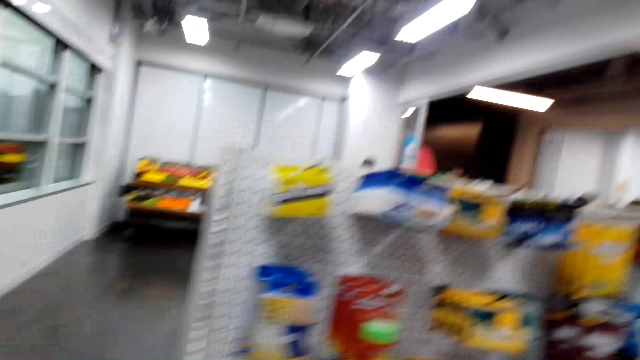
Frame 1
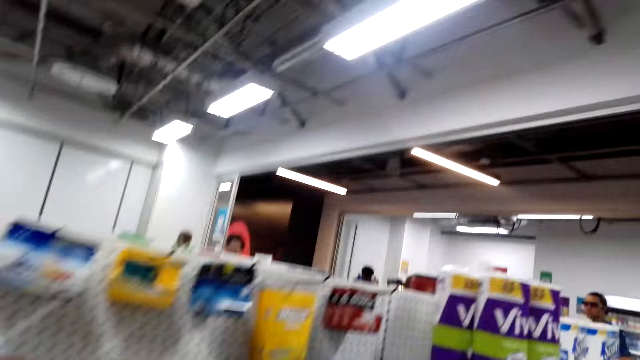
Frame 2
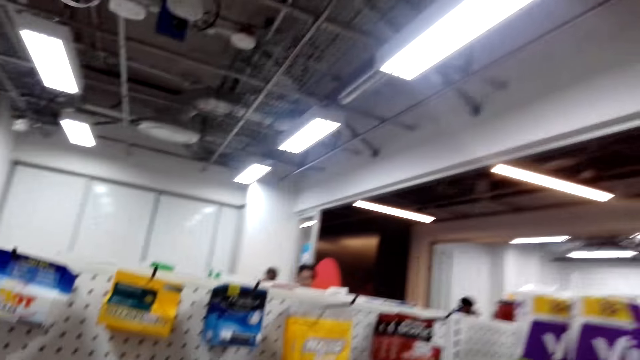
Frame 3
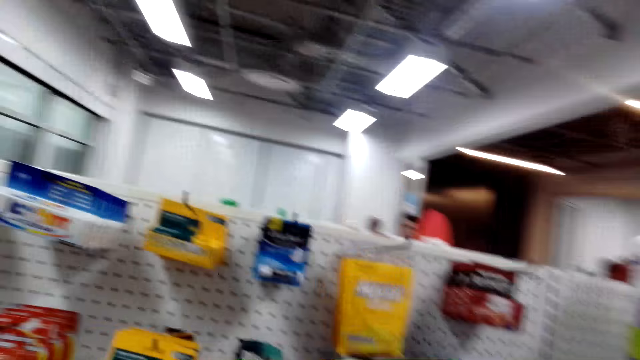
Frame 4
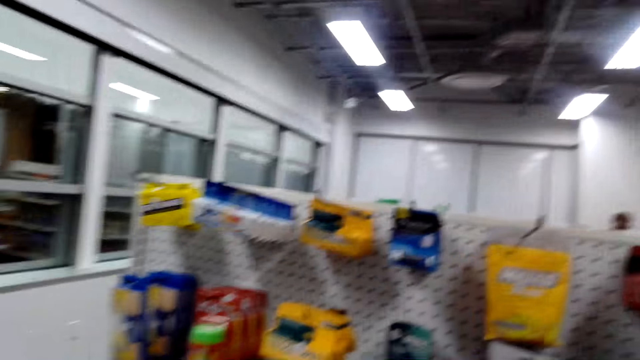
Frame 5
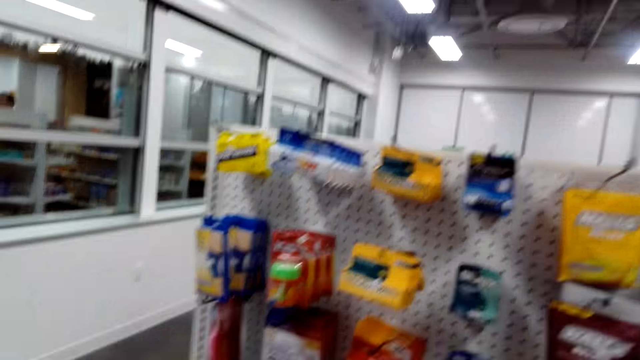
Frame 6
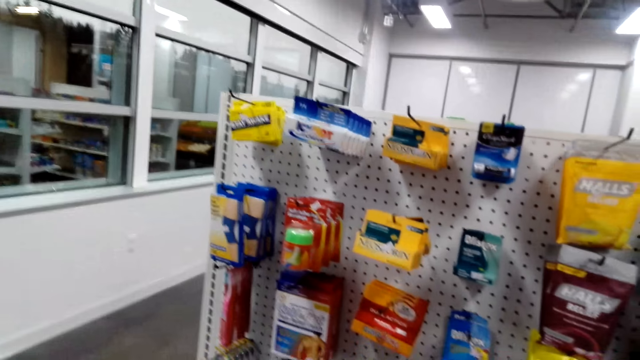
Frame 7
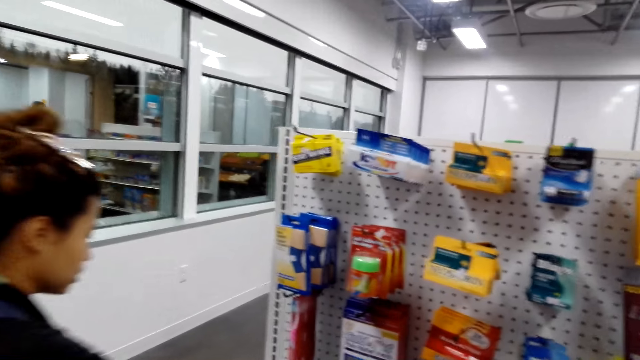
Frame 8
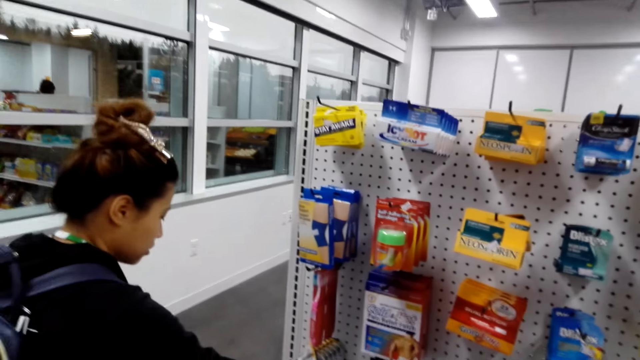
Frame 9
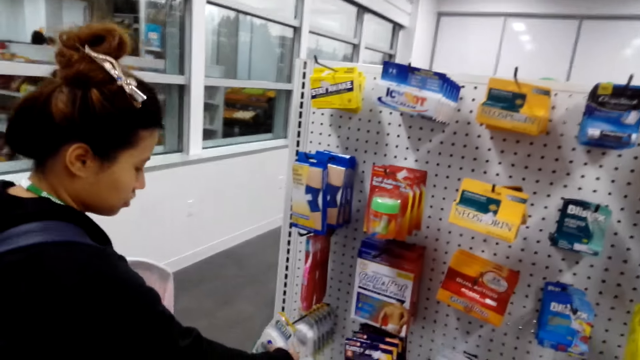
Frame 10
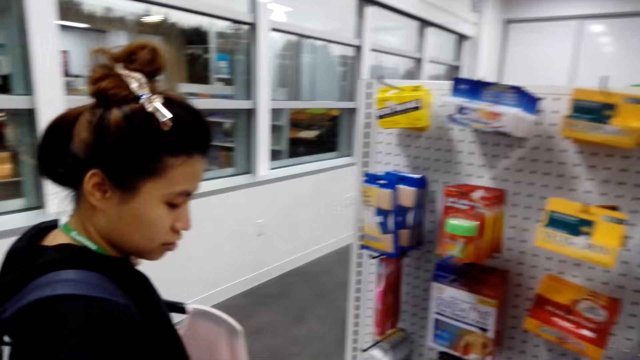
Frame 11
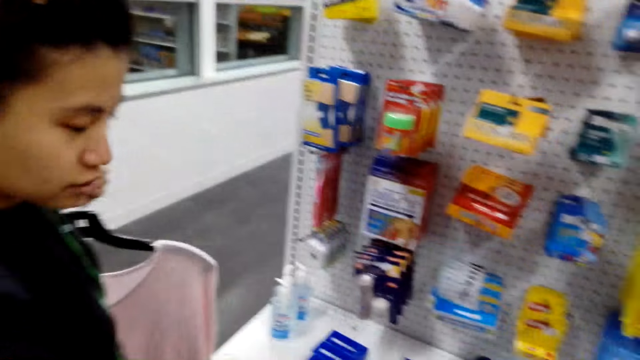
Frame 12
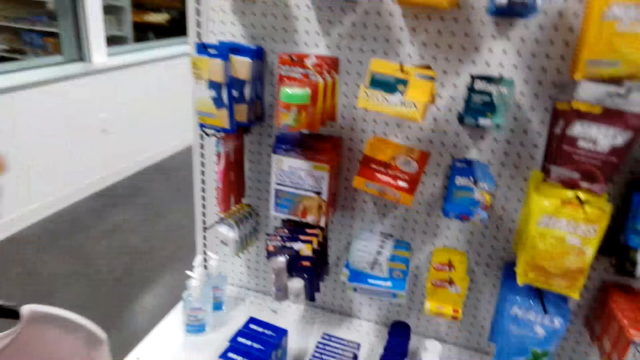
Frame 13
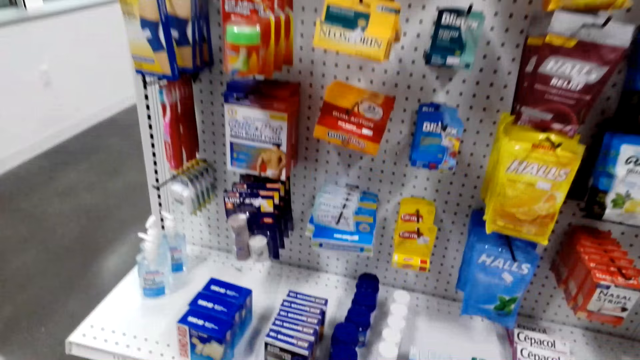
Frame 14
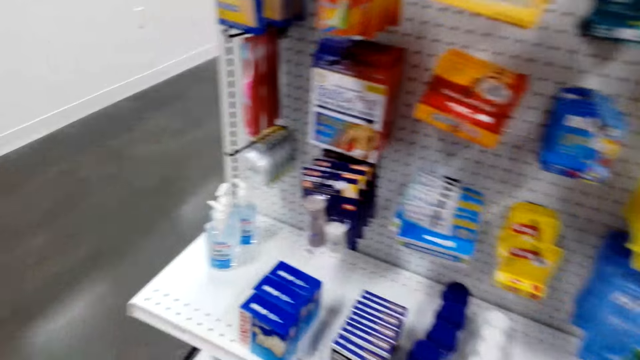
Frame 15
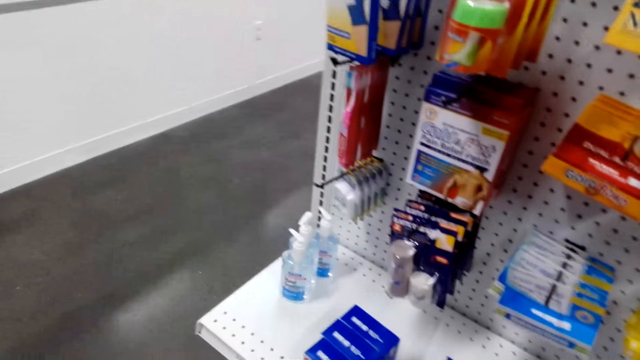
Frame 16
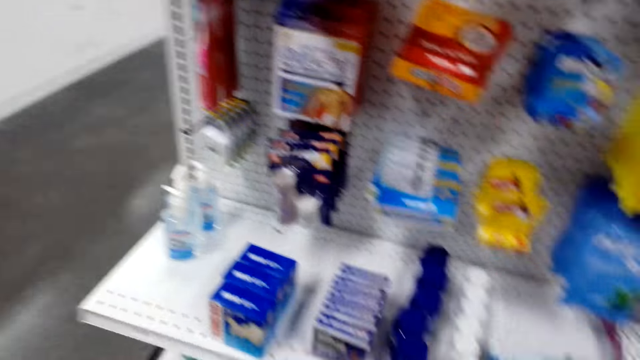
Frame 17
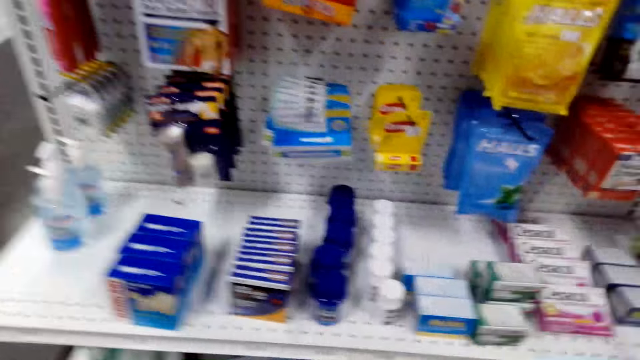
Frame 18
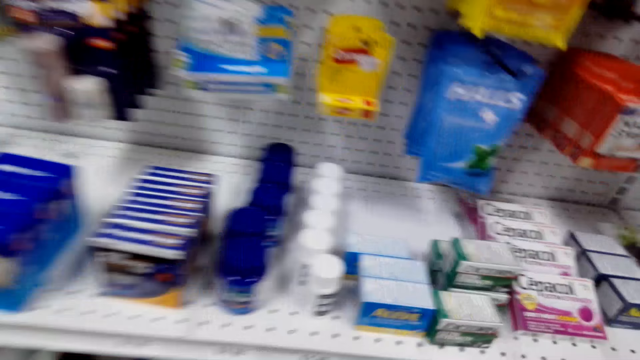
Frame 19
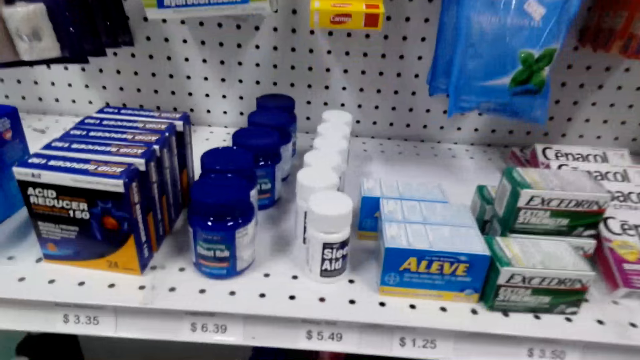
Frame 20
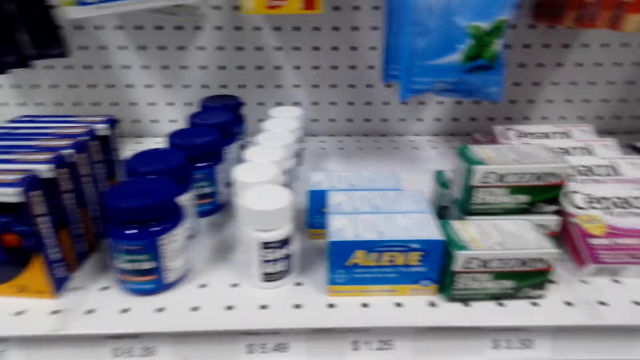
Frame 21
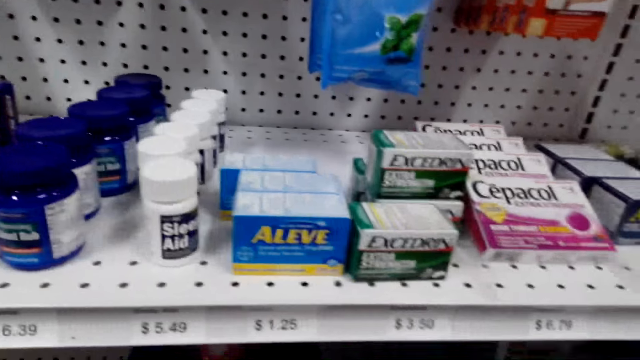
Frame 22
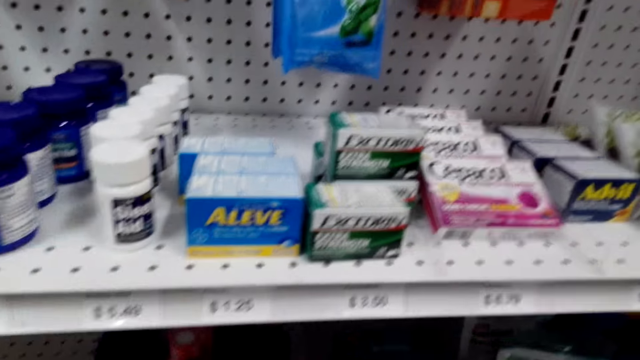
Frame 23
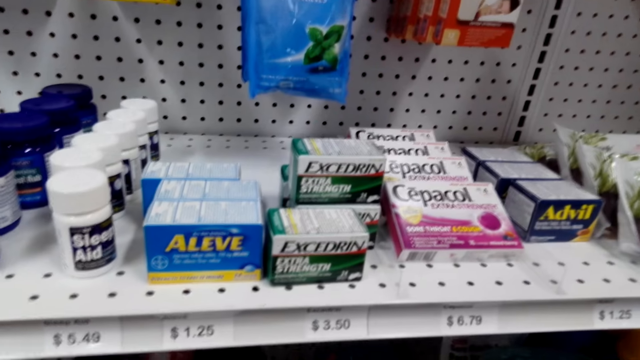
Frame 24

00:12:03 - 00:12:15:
A lady picks a packet of something from the store.

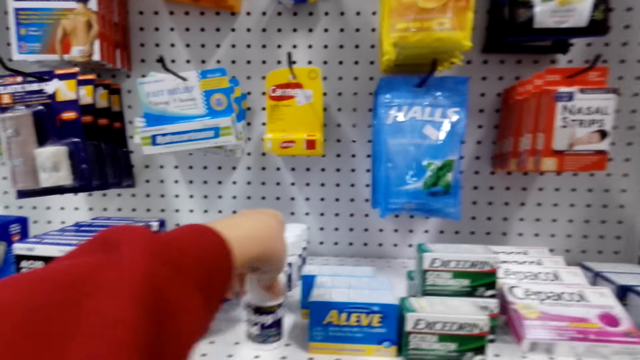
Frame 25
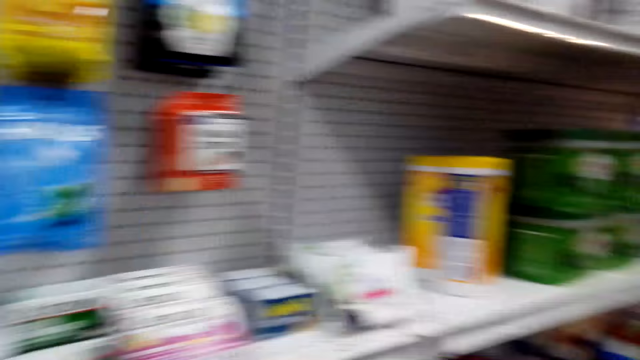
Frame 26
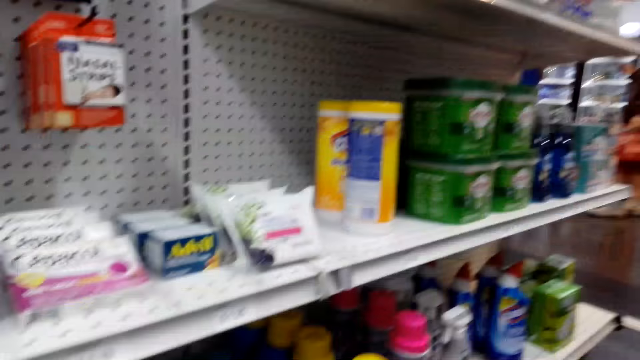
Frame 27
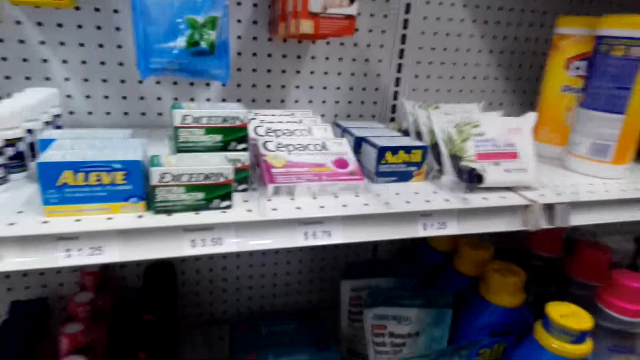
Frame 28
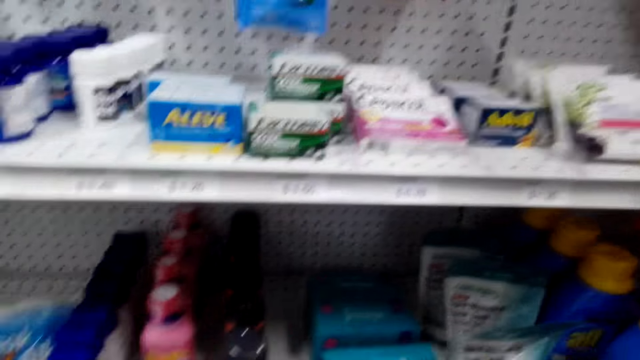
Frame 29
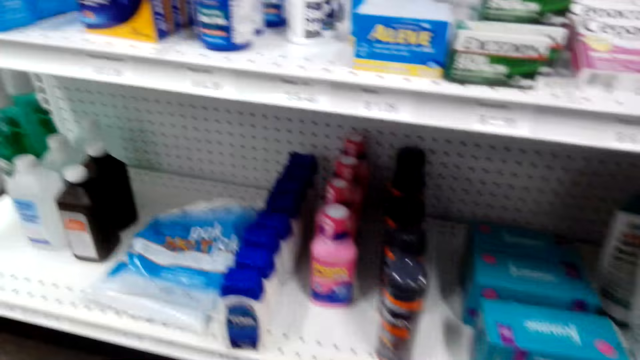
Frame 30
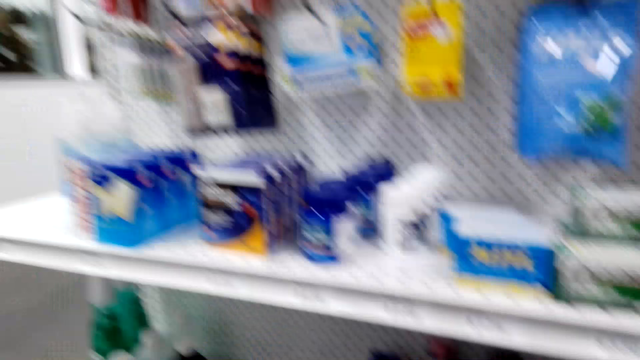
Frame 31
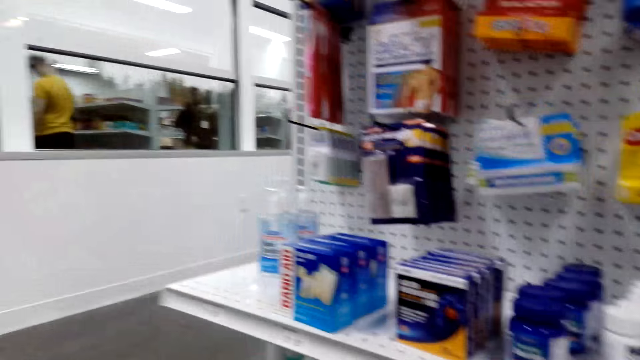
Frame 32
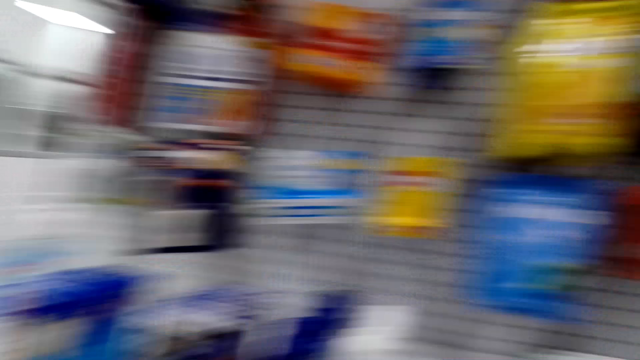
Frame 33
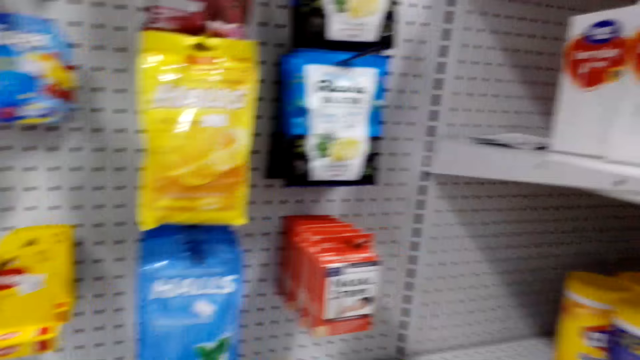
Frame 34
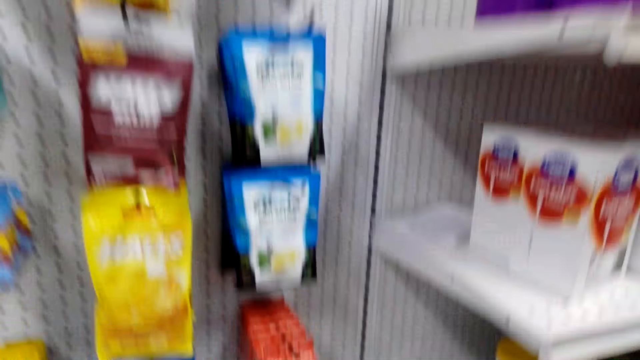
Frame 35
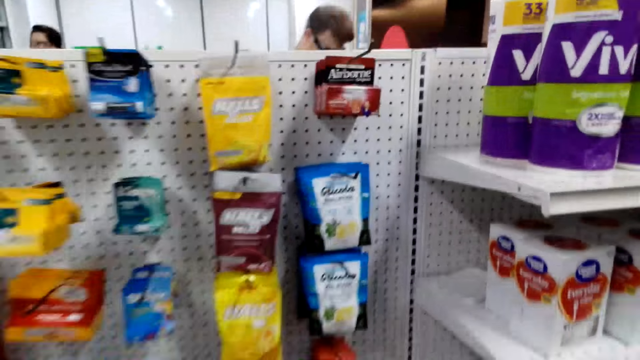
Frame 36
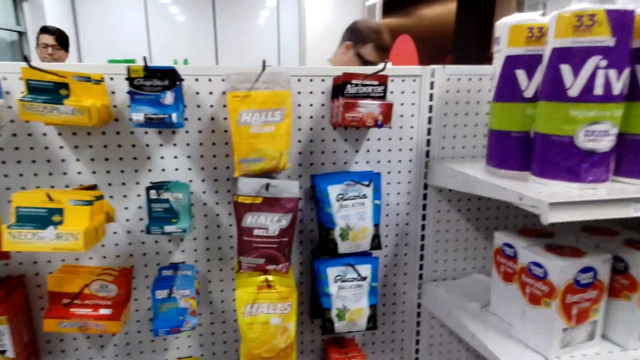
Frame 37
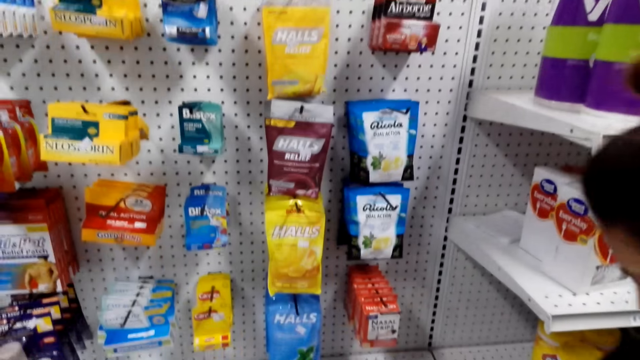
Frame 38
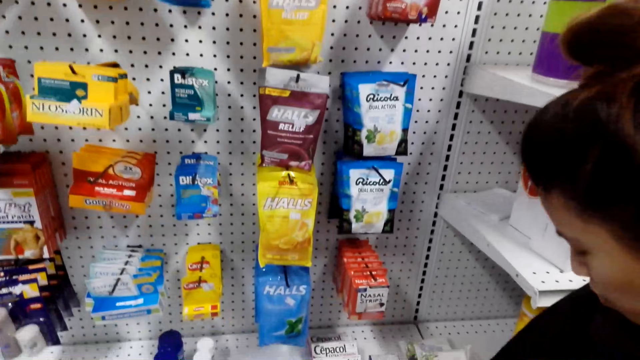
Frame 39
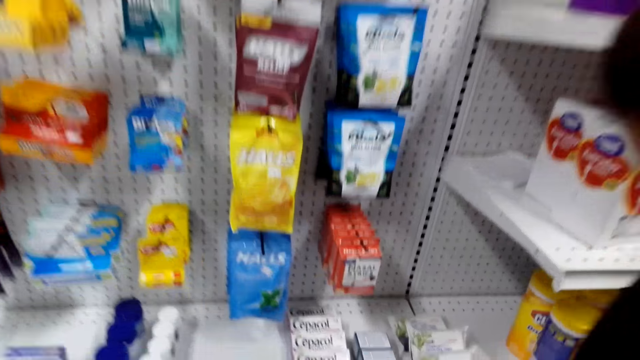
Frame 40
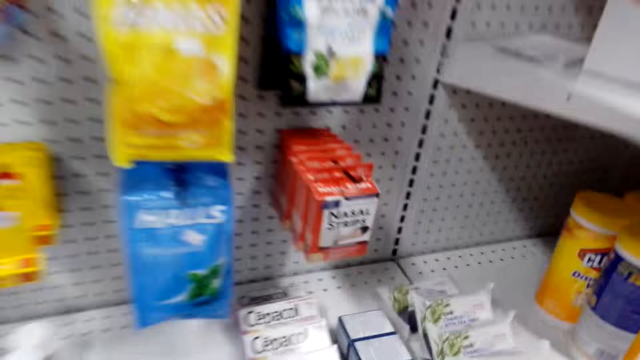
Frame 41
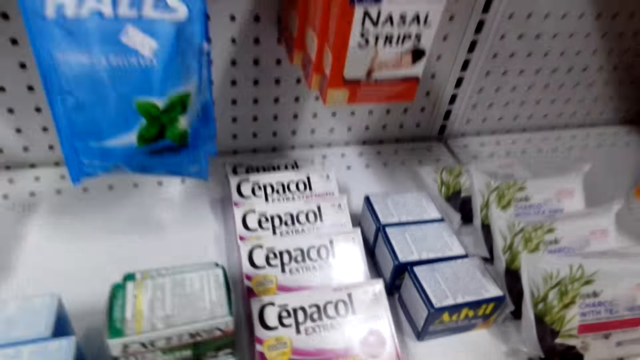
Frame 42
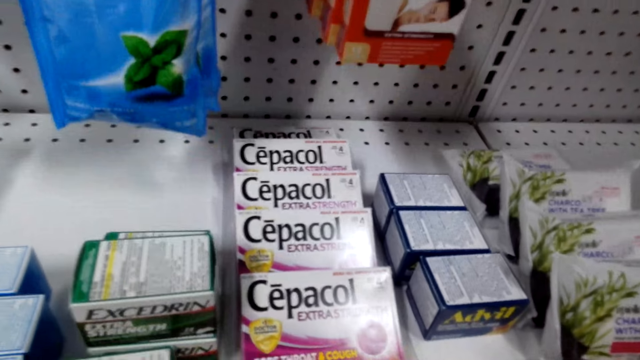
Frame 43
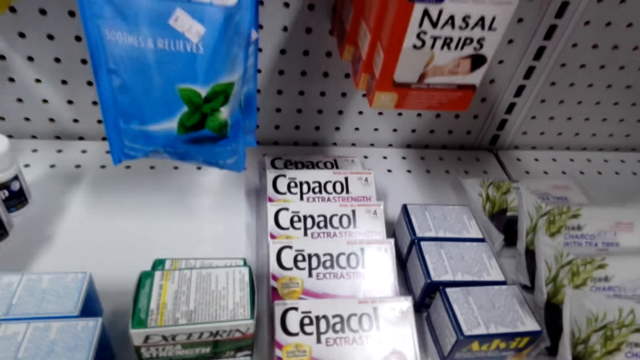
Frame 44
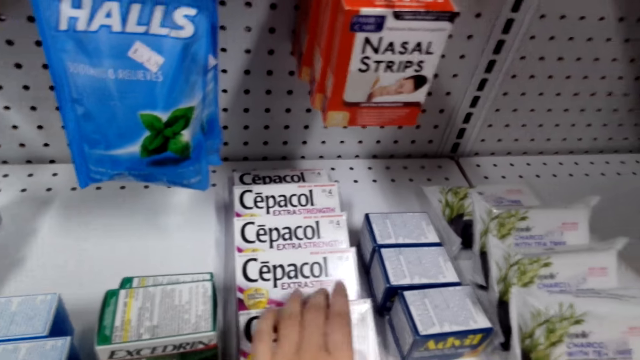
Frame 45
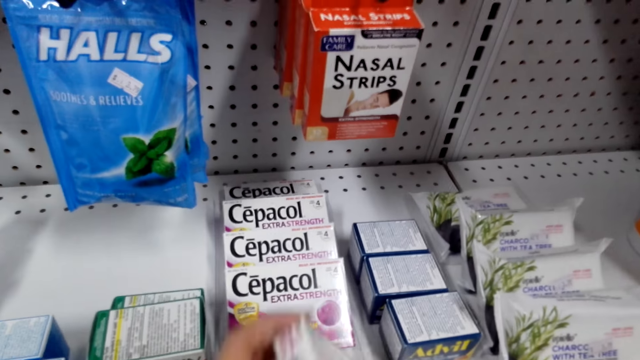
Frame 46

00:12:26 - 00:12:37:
The camera wearer picks a bottle of sleep aid on the shelf. They look around. A lady stands in the store. The camera wearer picks a pack of Cepacol on the shelf.
